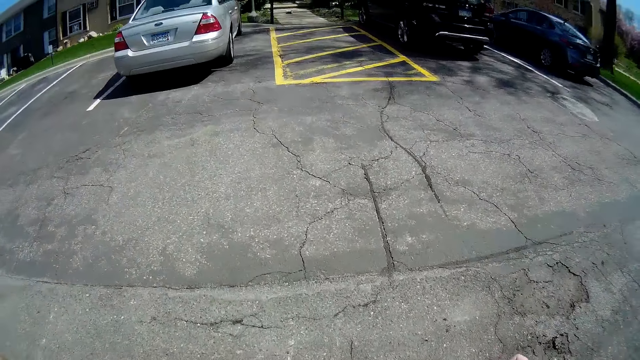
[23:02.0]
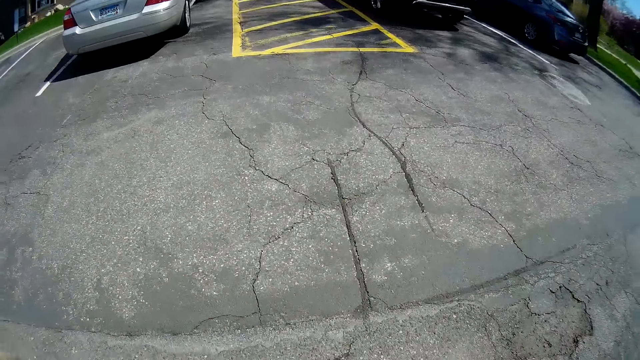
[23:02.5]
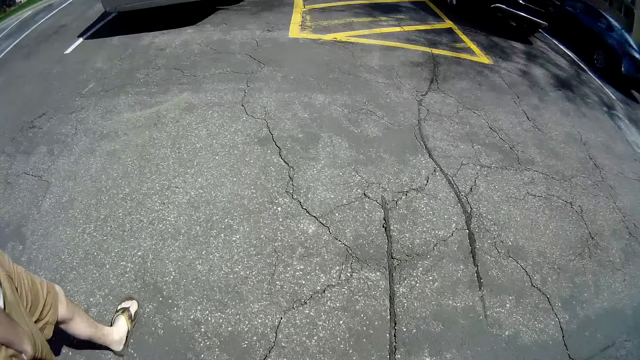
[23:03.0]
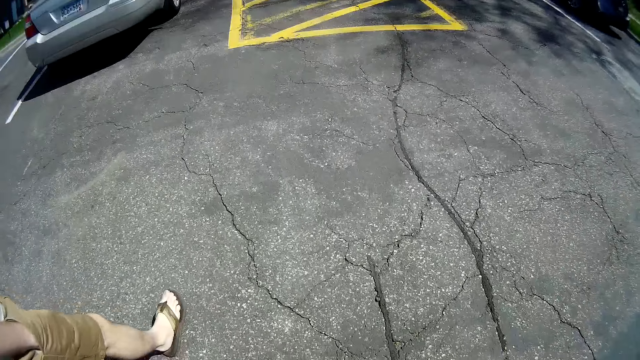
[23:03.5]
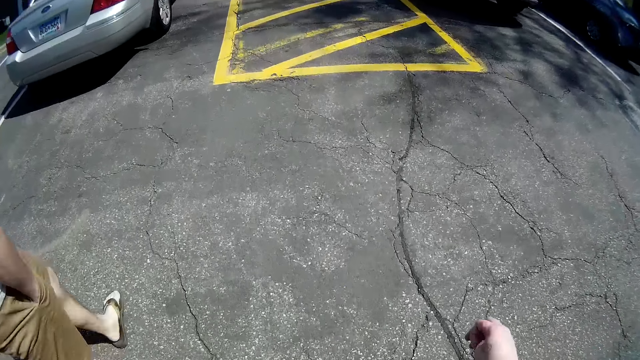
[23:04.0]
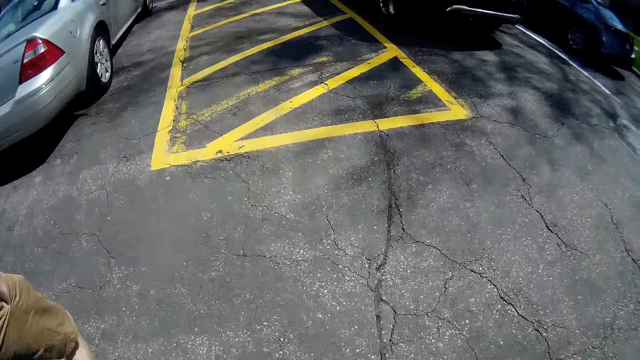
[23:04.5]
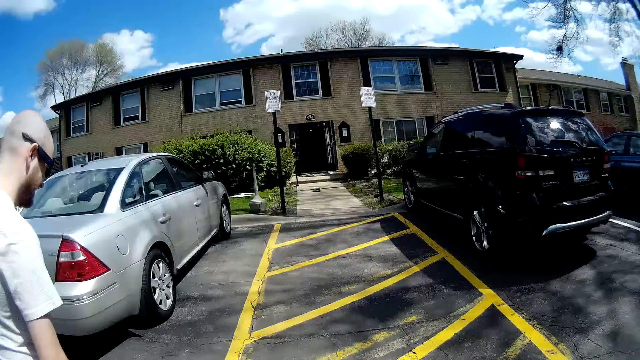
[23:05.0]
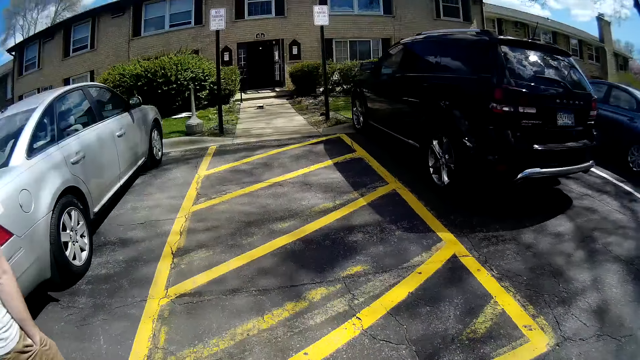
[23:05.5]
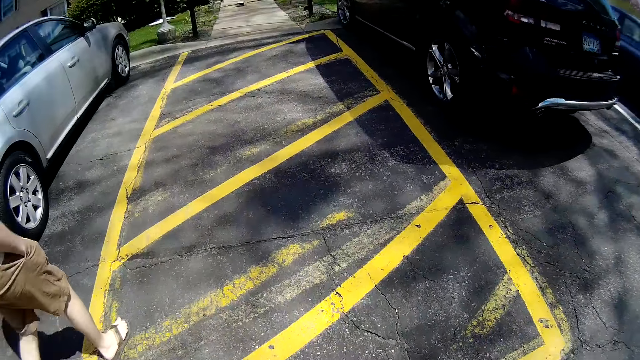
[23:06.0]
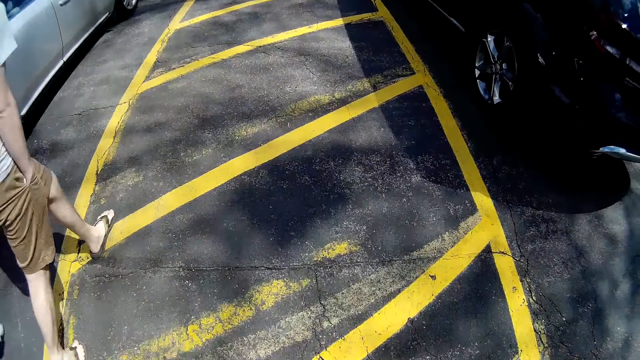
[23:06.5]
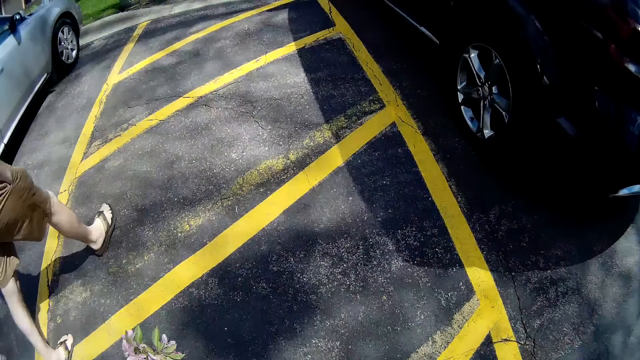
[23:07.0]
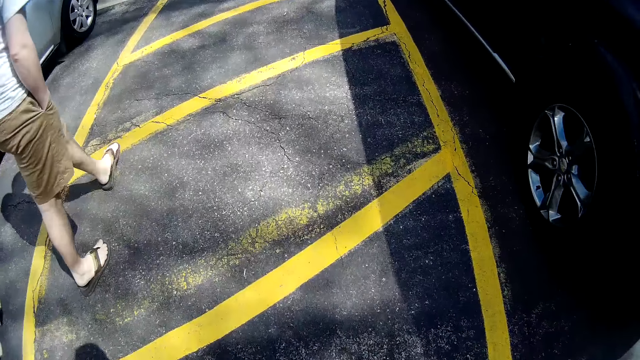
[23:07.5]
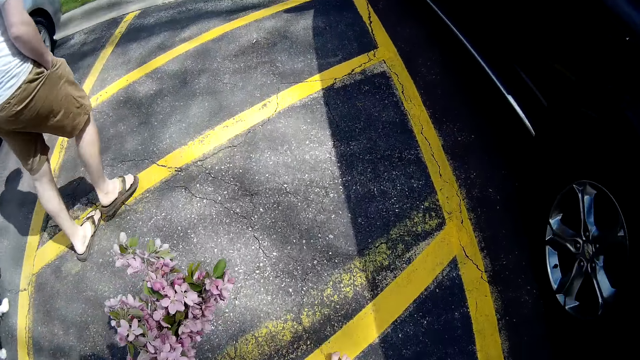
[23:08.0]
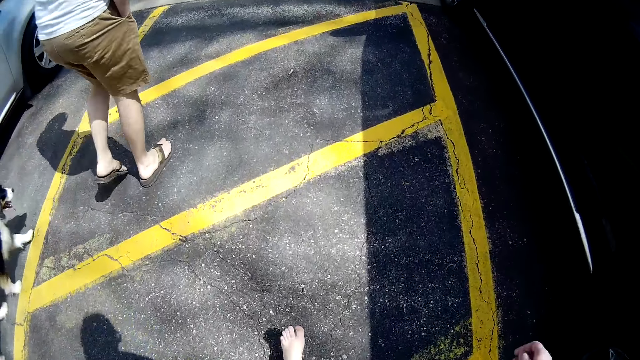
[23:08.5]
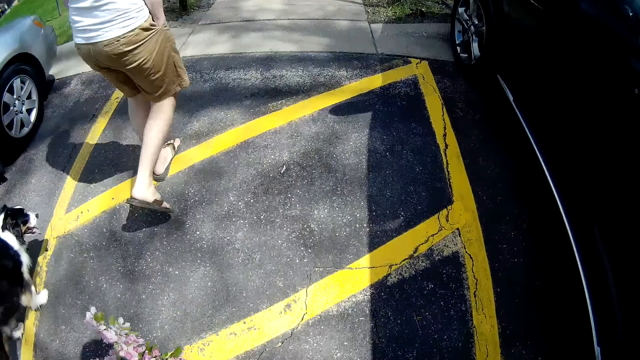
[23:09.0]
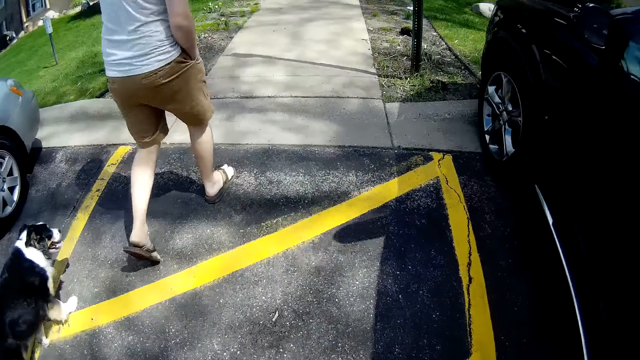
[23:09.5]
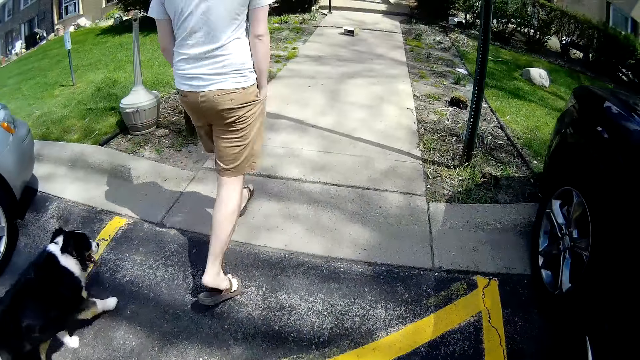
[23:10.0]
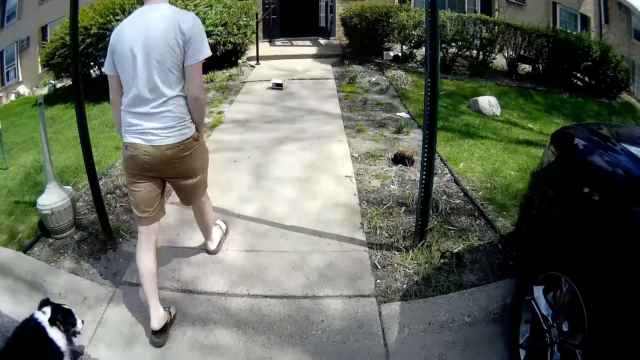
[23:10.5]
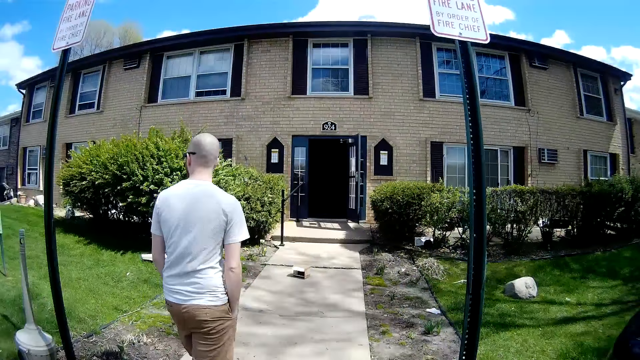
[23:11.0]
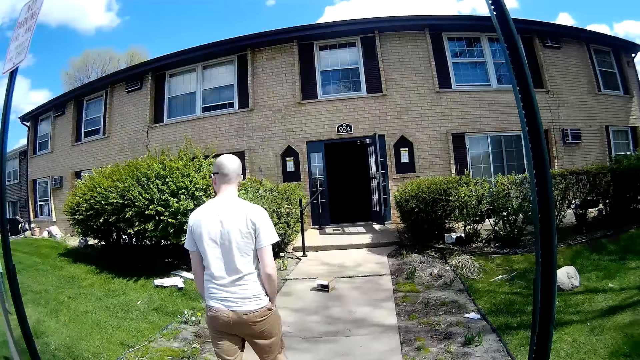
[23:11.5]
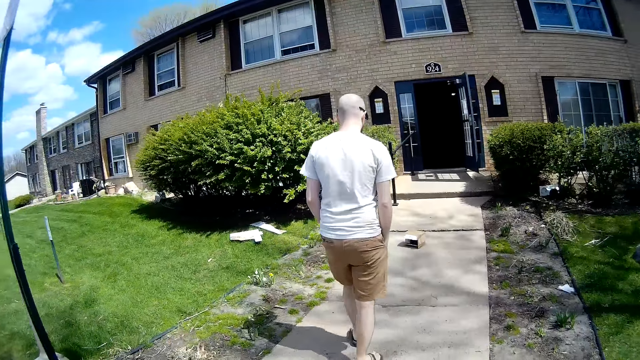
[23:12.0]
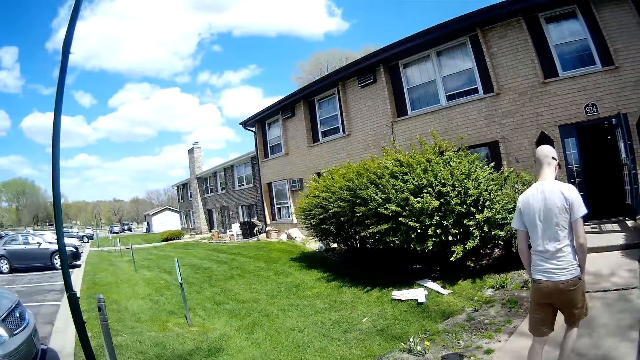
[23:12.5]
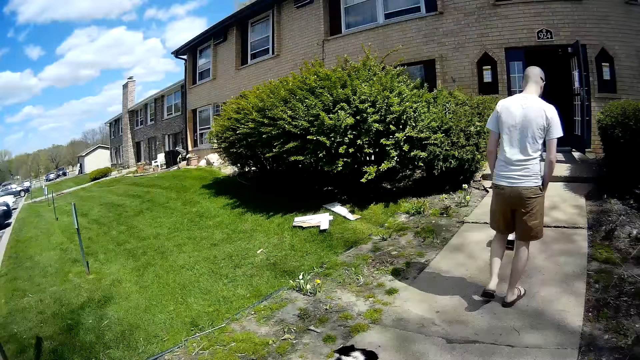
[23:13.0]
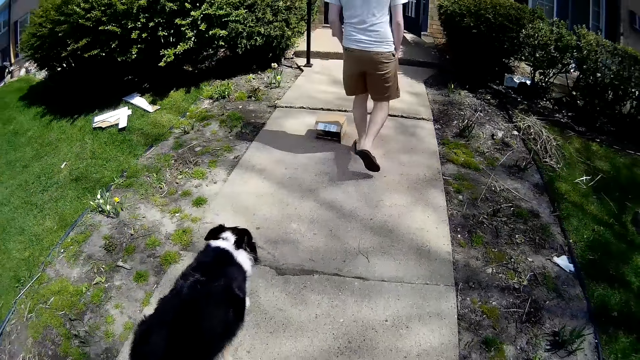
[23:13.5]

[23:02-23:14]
The man walks past the camera wearer. The man, a dog and the camera wearer walk in between two cars in the park.

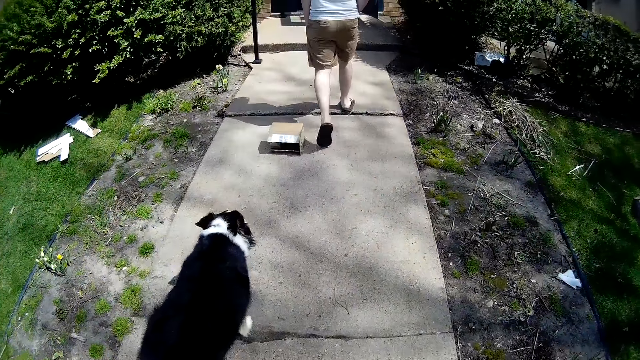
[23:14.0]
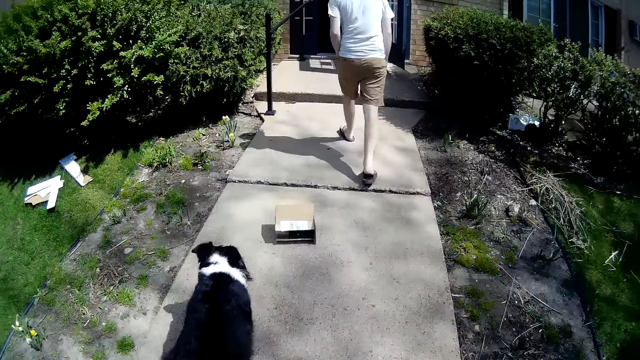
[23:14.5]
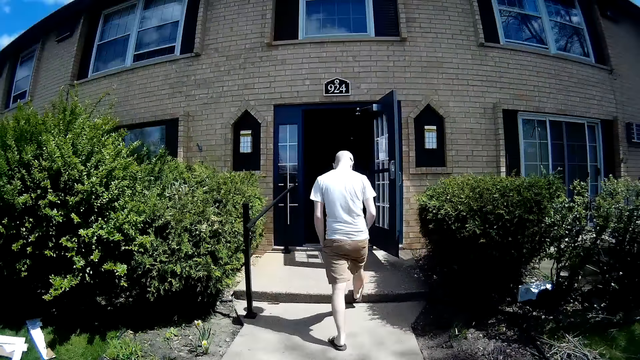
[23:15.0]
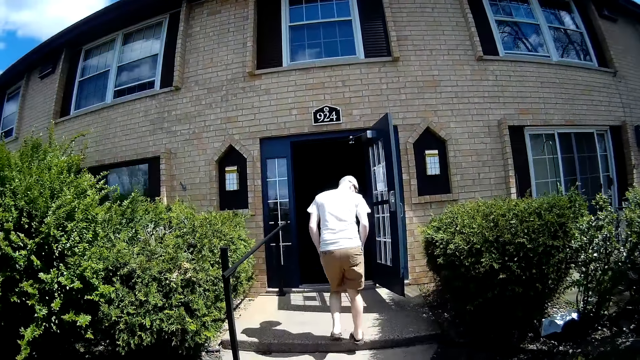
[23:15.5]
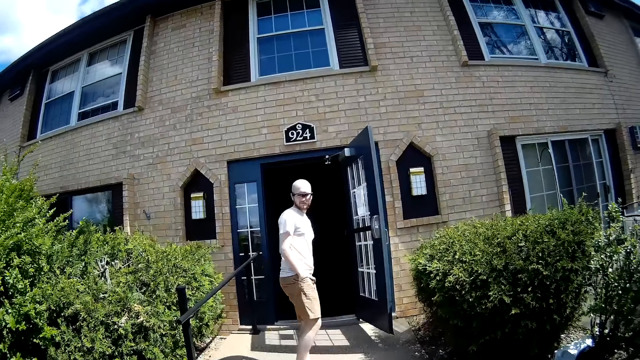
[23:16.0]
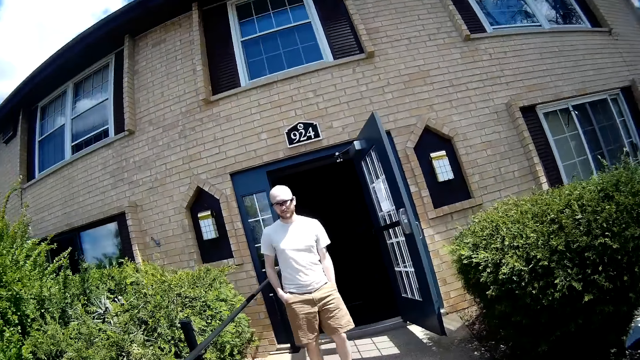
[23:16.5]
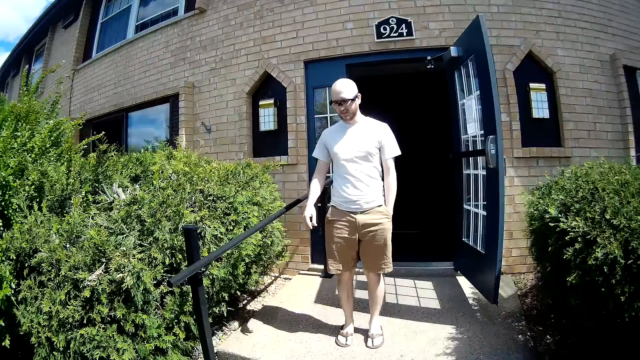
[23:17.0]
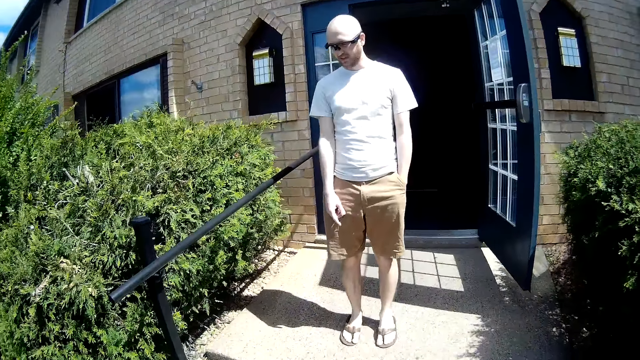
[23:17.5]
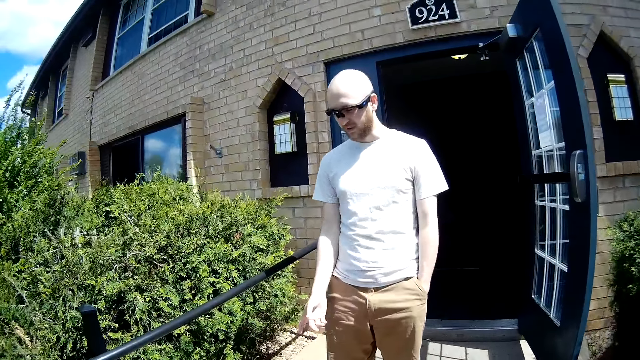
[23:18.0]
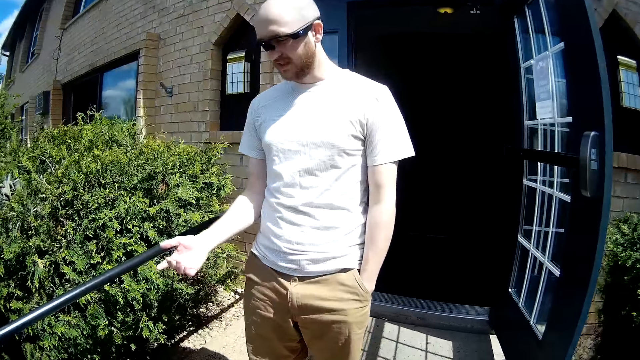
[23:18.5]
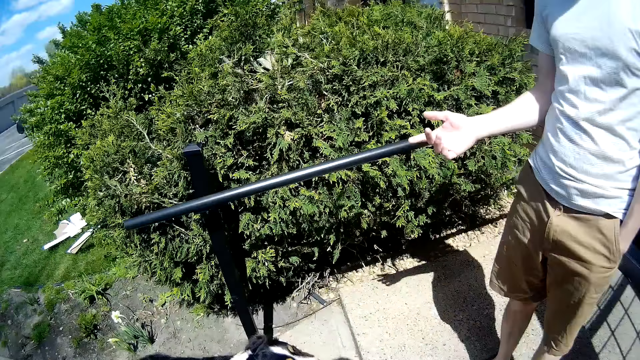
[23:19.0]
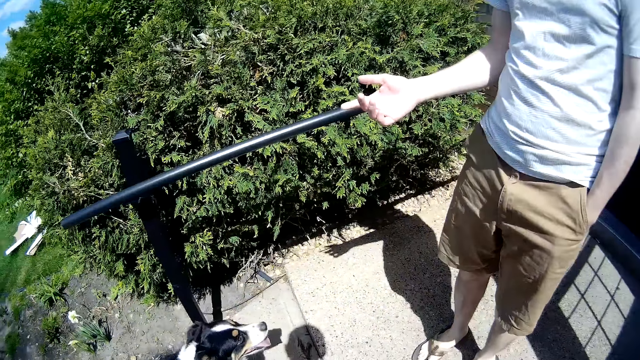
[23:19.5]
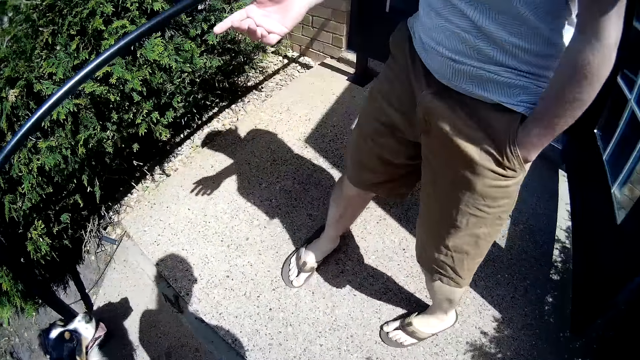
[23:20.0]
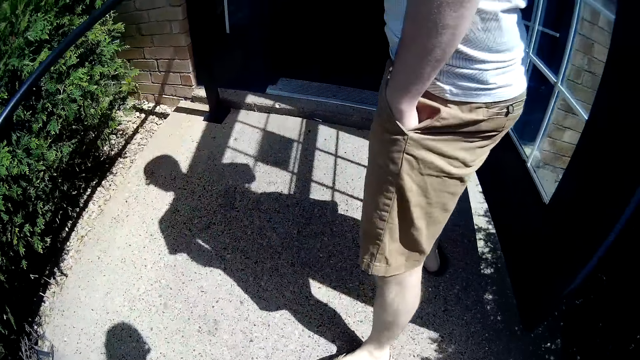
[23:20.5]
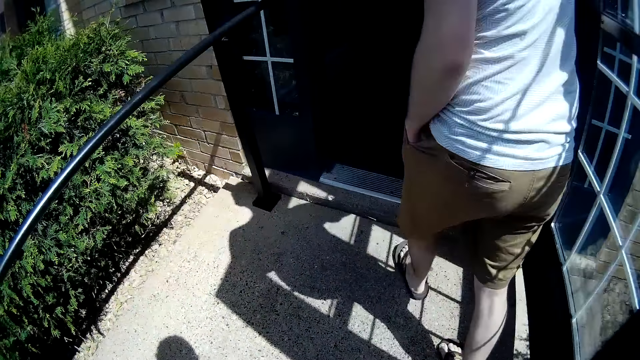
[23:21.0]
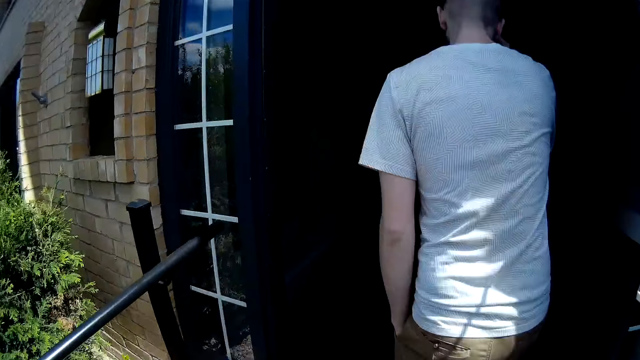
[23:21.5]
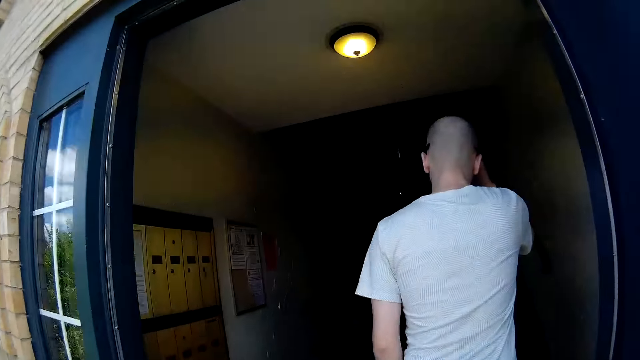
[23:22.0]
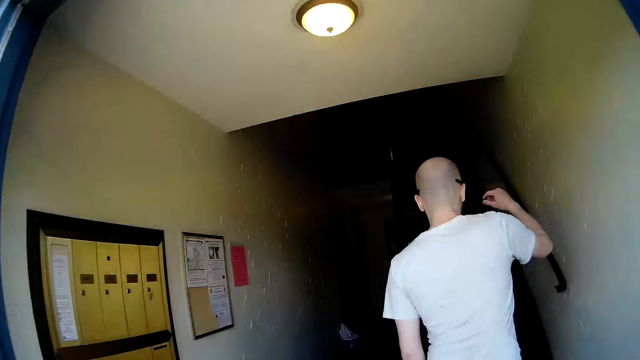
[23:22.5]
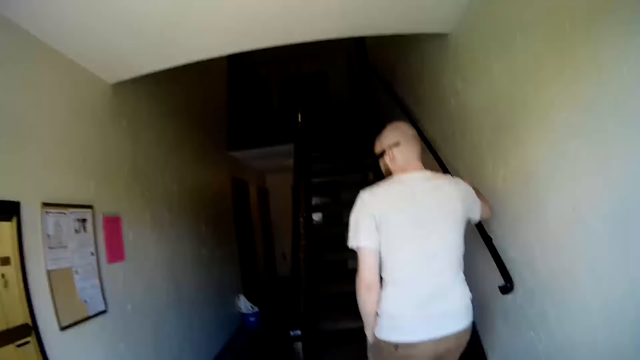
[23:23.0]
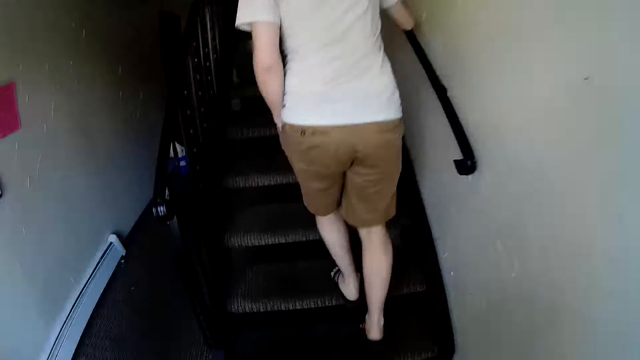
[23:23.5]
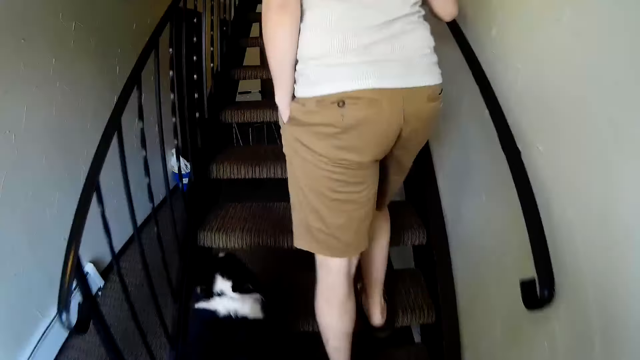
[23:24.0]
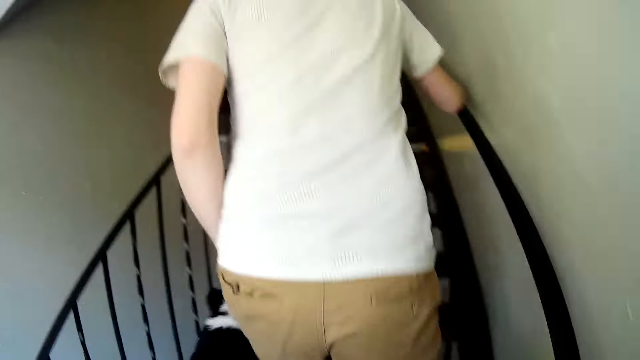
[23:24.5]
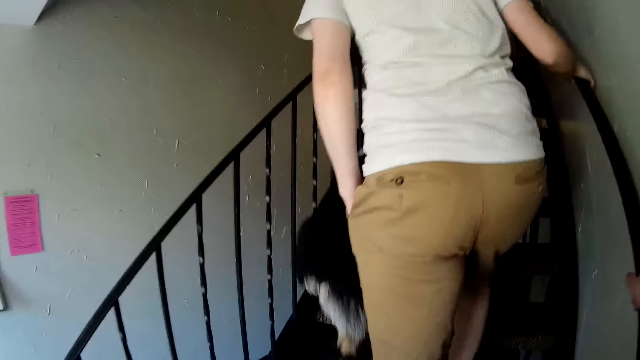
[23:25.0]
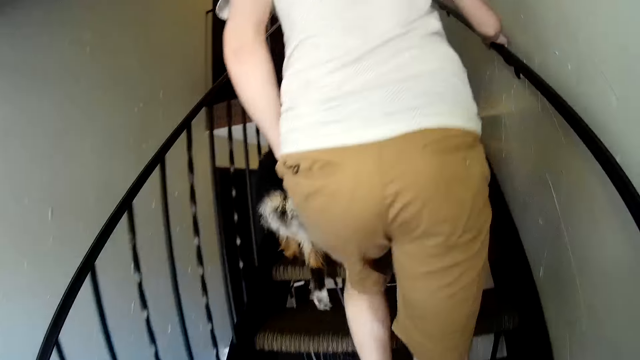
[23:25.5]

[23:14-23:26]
A man stands in front of the house door. The camera wearer walks towards the man. The man converses with the dog. The dog sits on the ground at the entrance of a building. The man walks into the building. The camera wearer walks into the building. The man climbs the stairs in the building in front of the camera wearer. The dog climbs the stairs in the building. The camera wearer climbs the stairs in the building.
